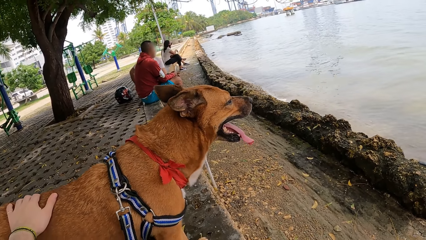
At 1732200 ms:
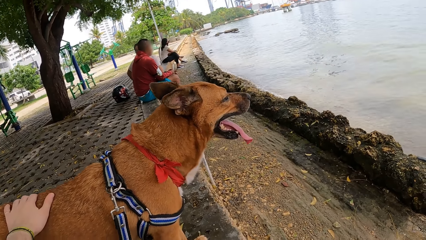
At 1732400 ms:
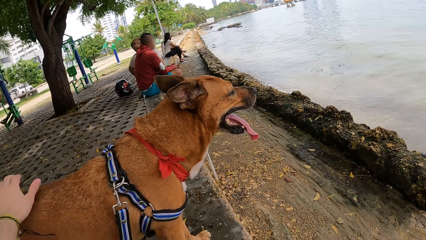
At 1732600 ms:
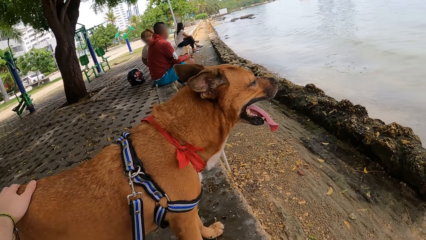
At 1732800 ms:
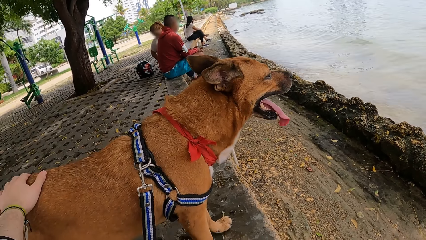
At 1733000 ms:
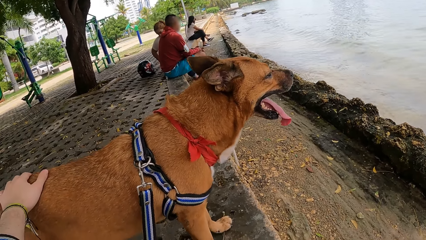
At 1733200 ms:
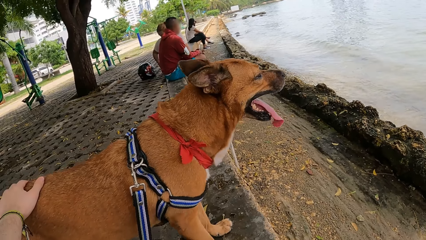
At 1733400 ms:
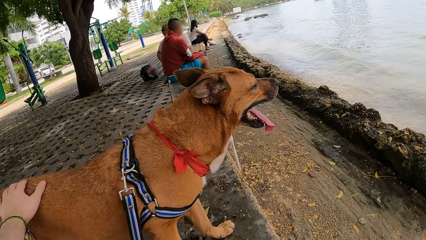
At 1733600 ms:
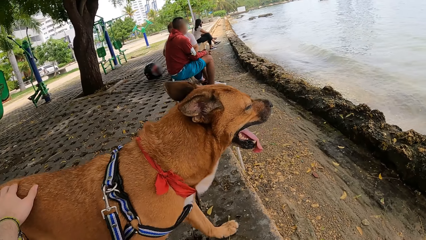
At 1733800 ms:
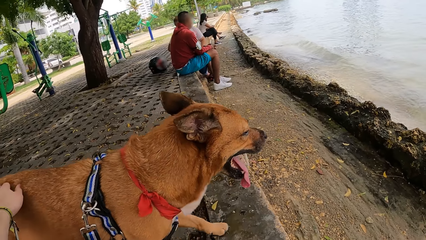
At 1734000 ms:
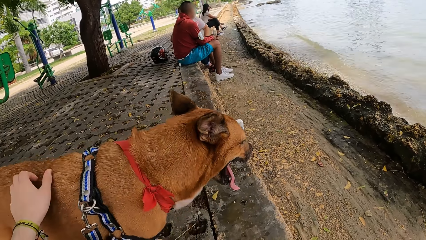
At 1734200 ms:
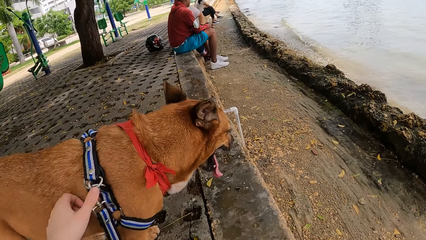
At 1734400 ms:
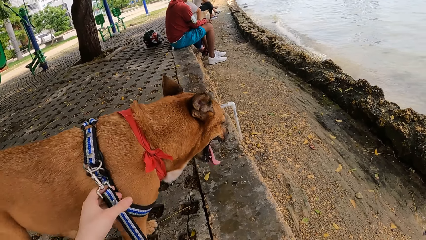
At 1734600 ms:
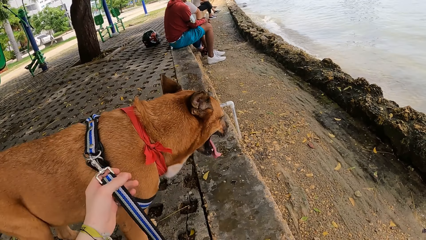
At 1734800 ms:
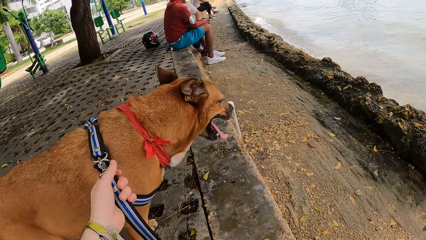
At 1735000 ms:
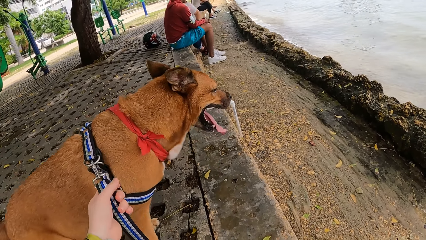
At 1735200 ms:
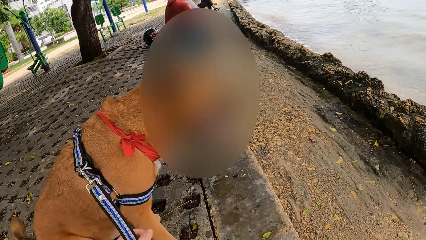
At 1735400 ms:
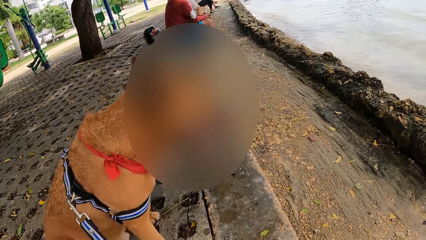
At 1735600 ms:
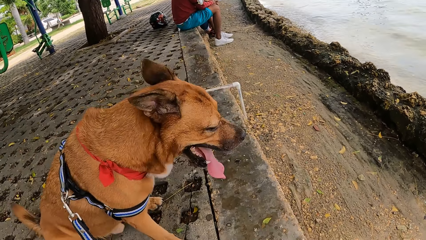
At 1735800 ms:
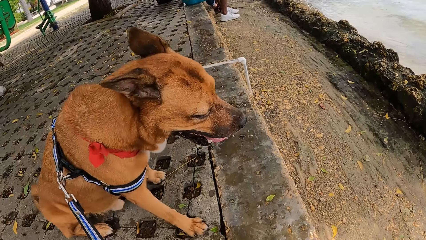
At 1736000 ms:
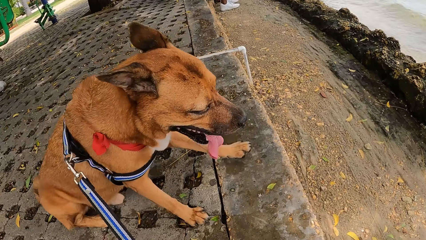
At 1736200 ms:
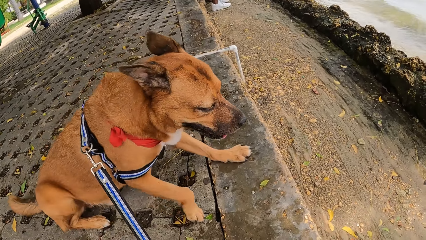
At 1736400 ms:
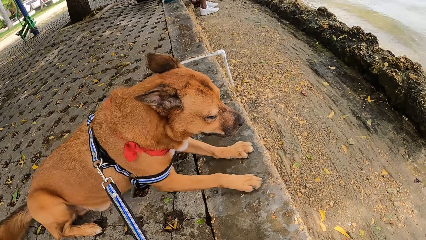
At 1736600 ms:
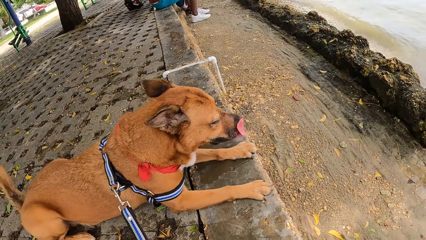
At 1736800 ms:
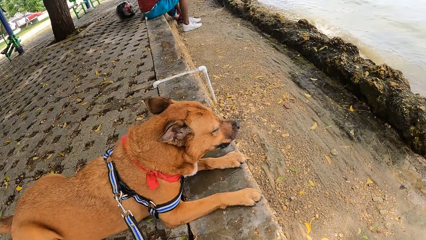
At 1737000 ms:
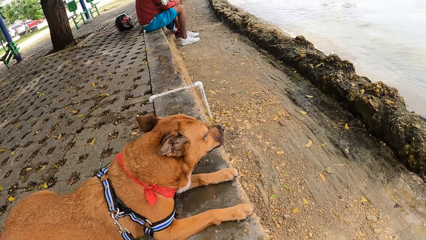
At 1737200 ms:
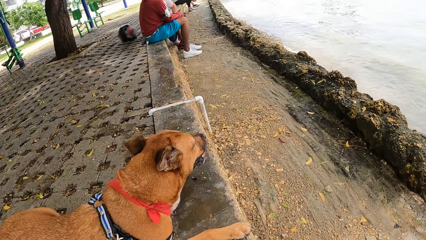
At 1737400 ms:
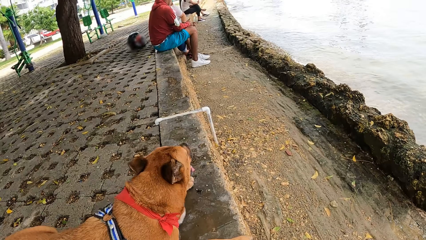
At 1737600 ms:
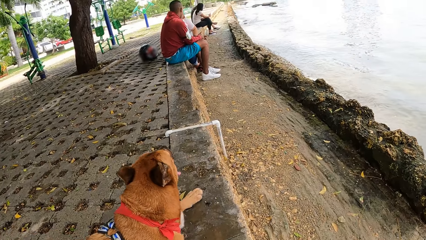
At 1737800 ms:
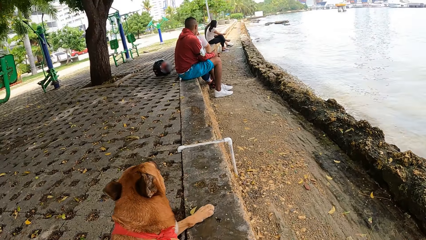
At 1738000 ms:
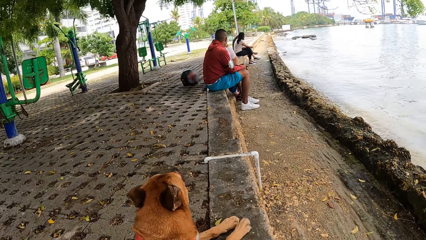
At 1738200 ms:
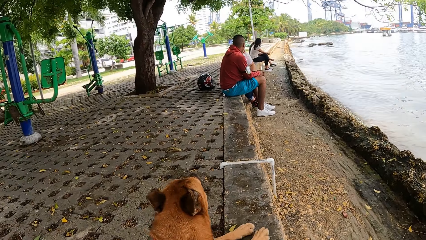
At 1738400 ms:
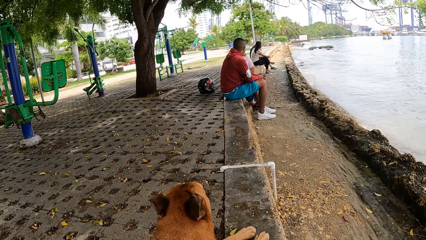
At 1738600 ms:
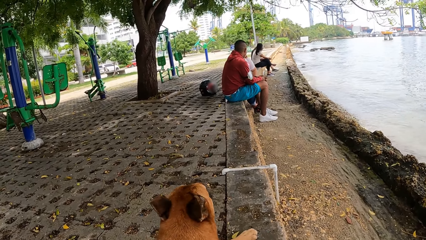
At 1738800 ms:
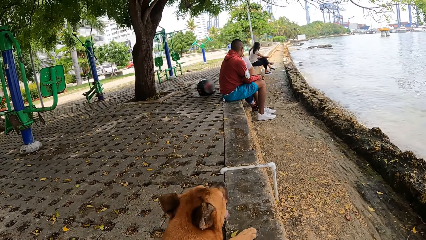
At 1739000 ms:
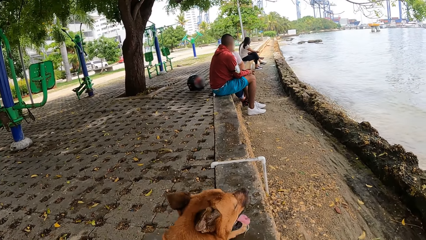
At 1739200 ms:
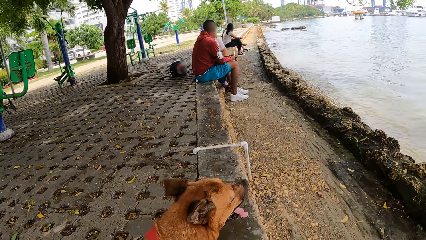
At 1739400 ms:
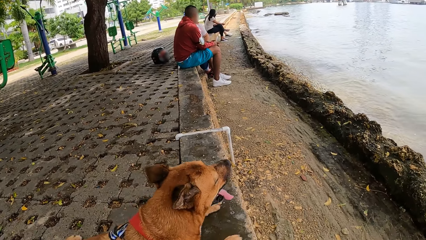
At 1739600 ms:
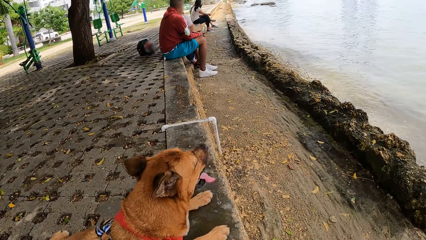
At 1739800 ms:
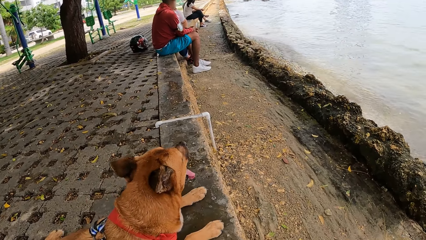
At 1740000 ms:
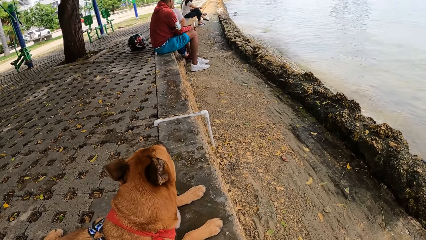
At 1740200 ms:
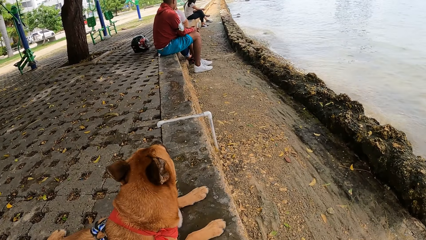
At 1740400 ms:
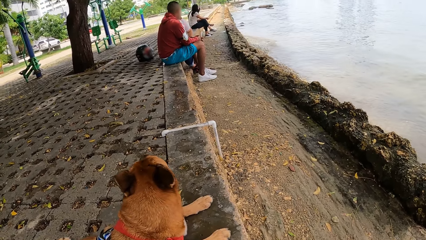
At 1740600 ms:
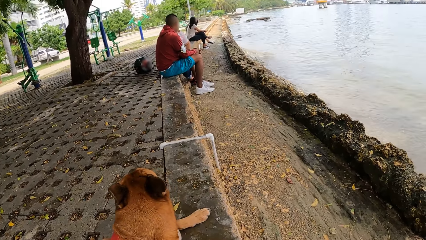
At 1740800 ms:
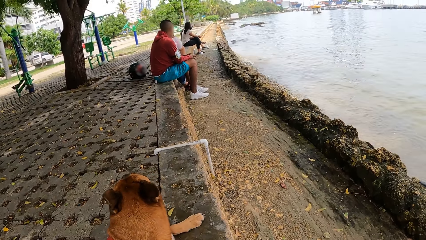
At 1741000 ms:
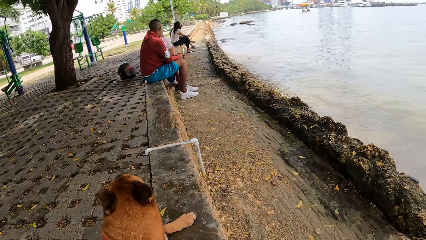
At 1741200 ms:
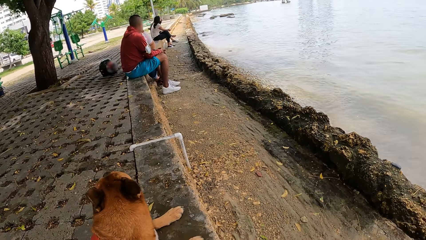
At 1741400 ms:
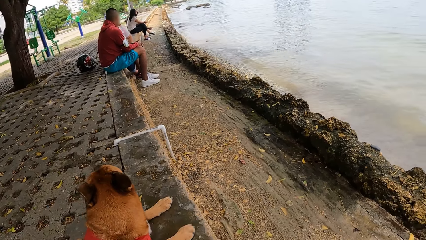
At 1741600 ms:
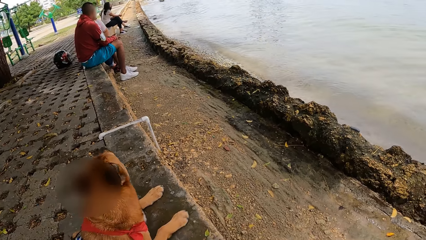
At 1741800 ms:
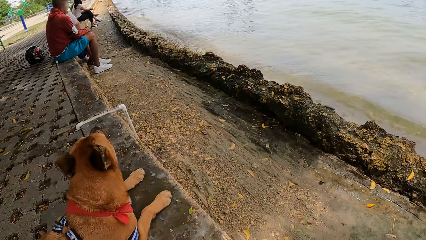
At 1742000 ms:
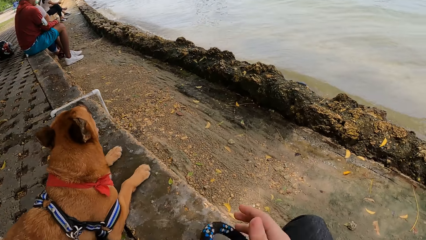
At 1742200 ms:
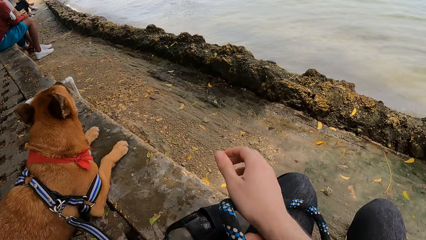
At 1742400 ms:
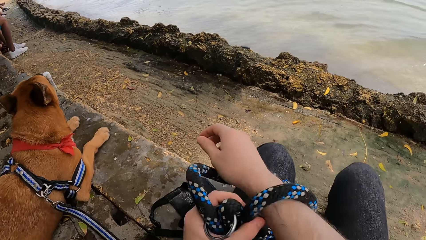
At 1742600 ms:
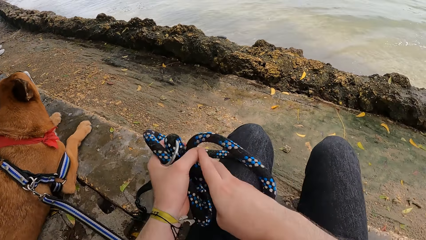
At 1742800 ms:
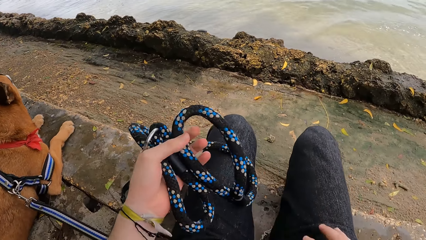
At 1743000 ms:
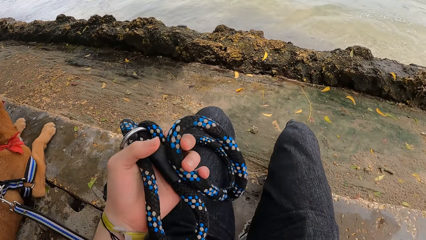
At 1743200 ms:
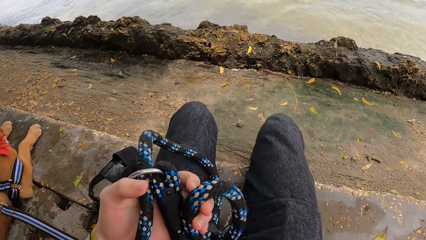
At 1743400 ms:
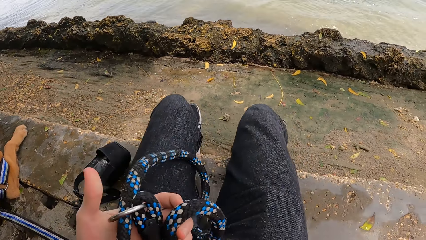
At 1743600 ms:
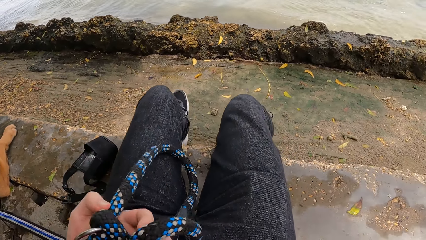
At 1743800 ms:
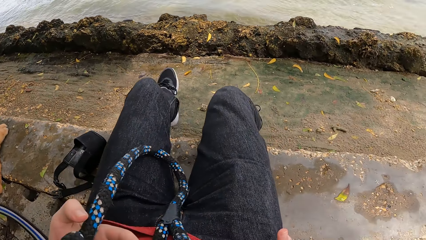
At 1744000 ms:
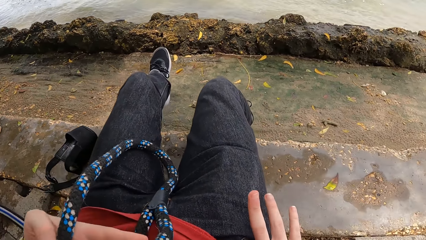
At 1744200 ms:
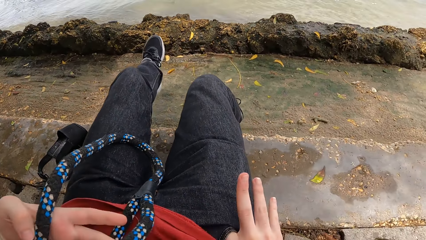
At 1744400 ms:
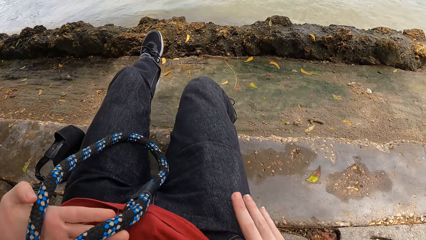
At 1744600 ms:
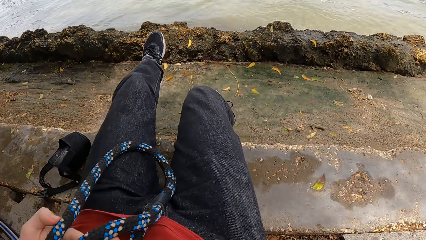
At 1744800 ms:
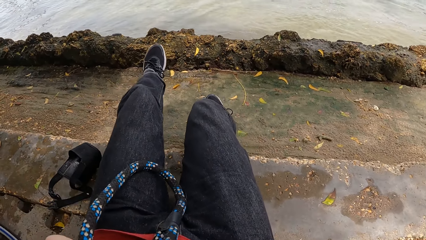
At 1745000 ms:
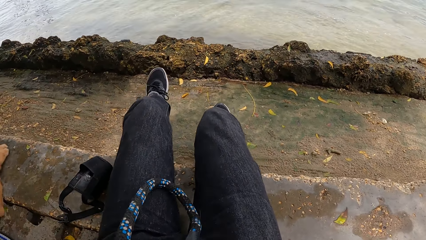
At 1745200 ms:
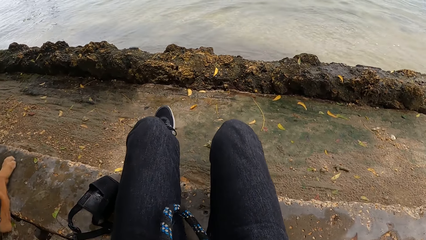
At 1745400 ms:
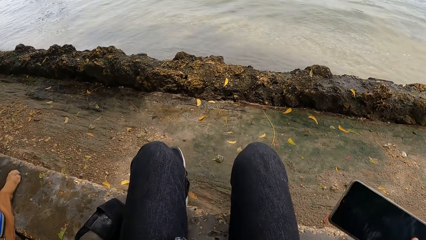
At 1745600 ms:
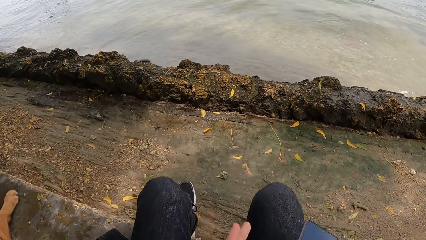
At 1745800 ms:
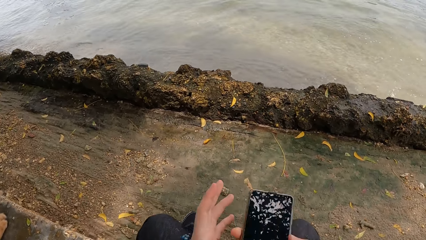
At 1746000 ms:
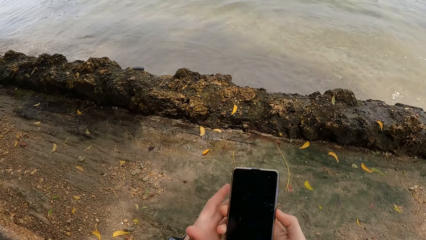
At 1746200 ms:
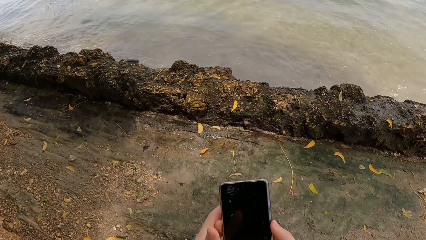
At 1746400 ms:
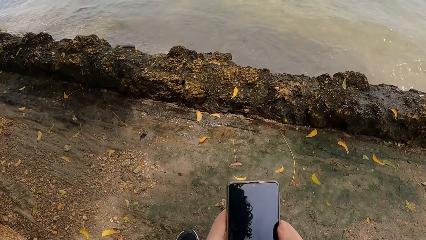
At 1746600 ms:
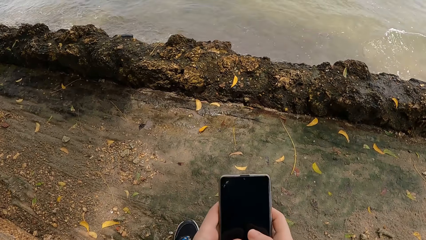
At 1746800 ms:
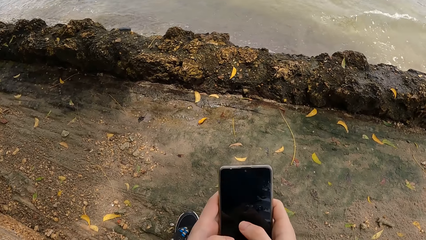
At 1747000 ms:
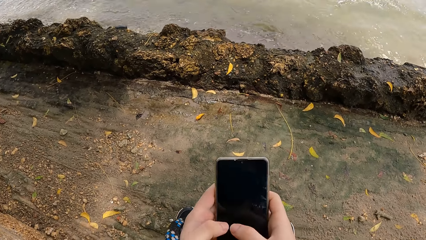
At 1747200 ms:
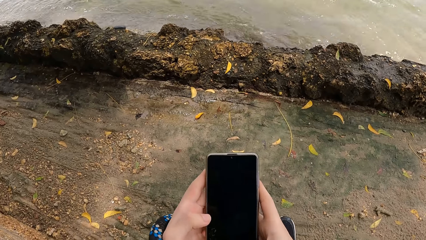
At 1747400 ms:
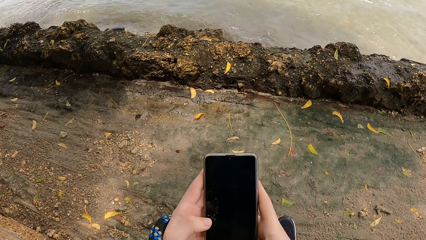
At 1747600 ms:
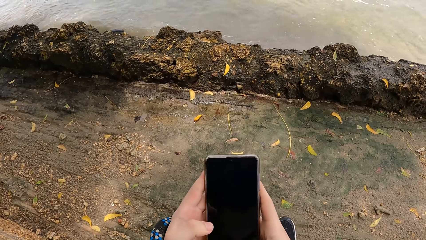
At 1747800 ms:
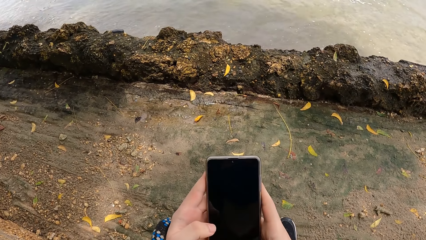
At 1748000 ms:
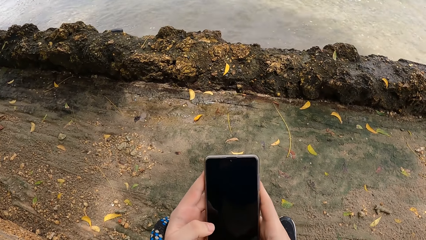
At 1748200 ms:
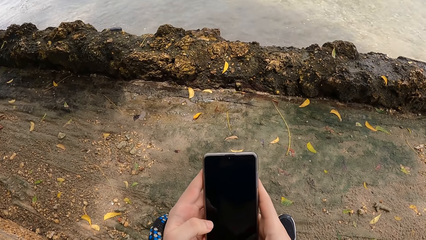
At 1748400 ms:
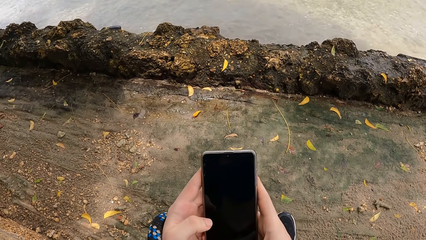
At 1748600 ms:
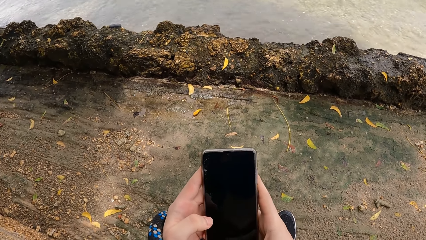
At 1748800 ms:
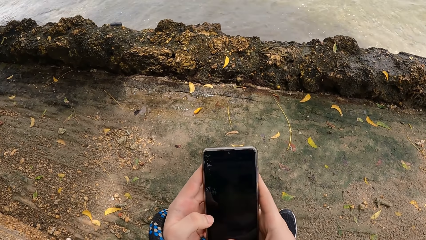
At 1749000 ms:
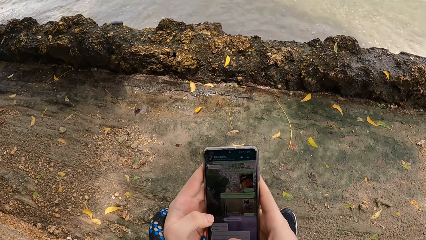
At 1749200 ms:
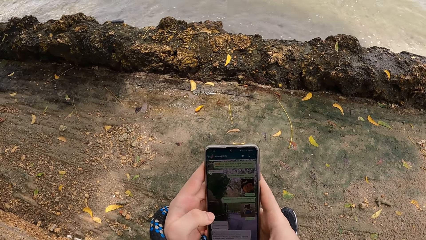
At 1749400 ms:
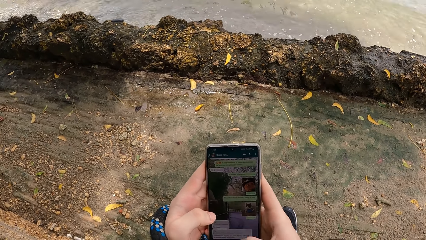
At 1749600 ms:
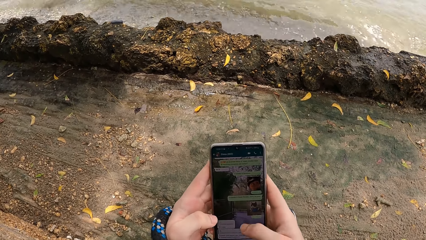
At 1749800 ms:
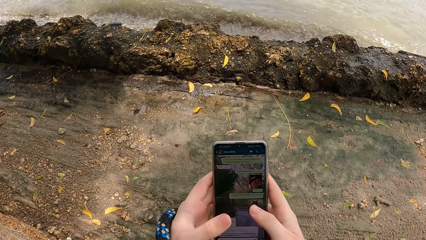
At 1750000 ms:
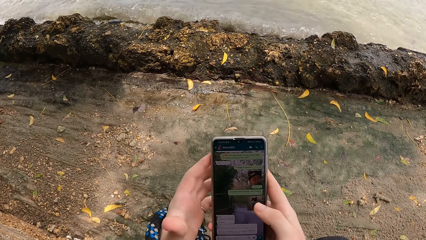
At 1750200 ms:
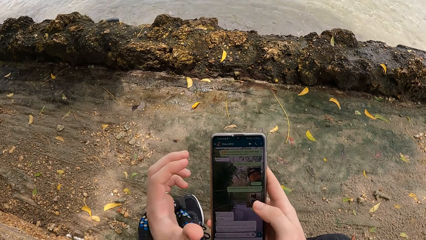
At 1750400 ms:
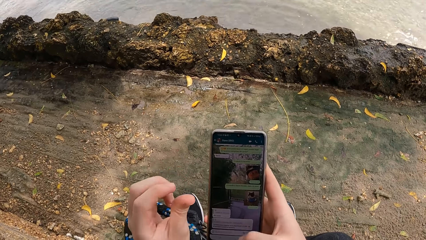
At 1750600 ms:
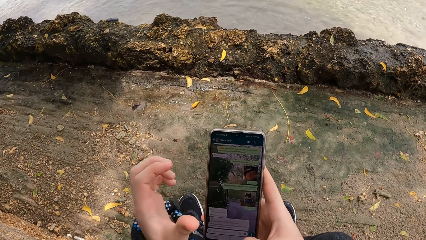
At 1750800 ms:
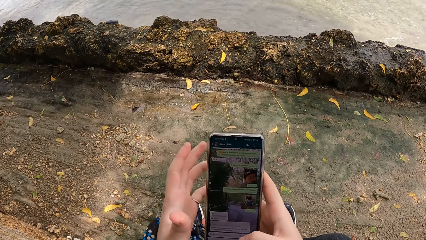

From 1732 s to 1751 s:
The camera wearer touches the dog. They look at the dog. They look around. They hold the rope. They remove a phone from the pocket. They operate the phone.
